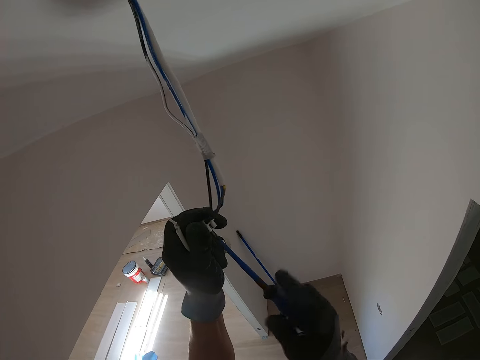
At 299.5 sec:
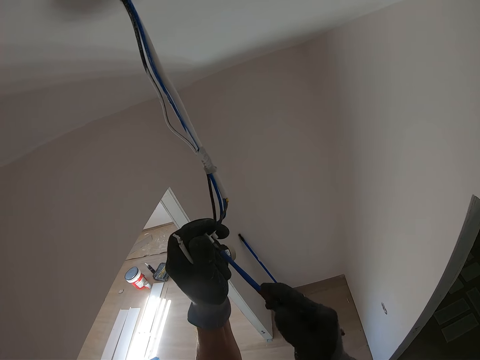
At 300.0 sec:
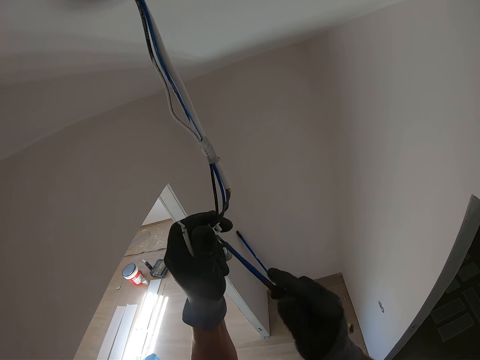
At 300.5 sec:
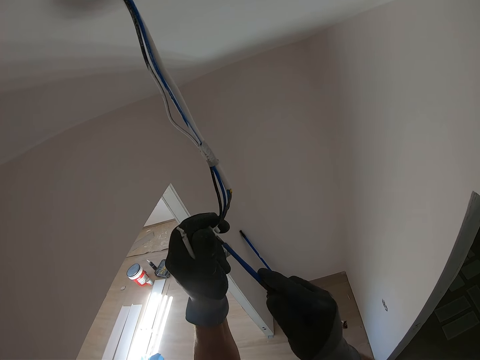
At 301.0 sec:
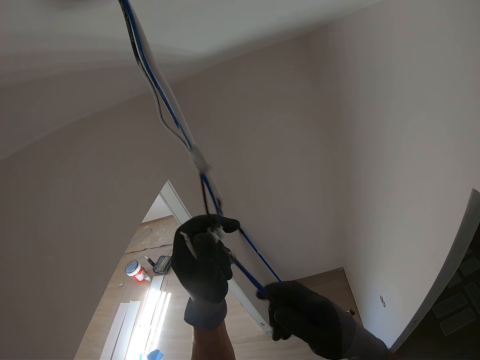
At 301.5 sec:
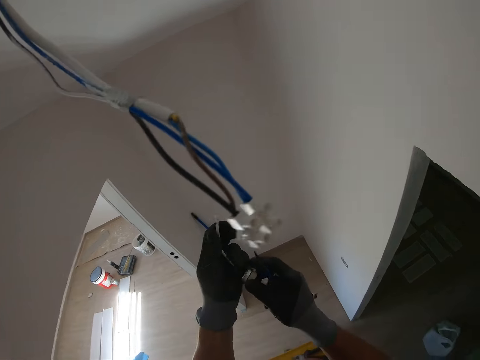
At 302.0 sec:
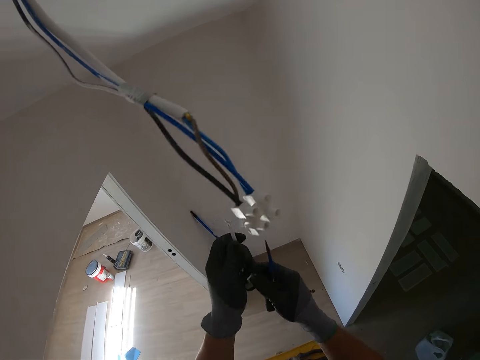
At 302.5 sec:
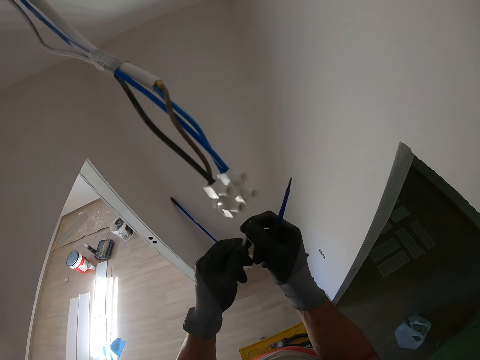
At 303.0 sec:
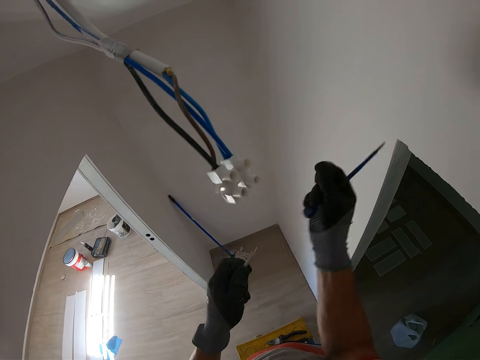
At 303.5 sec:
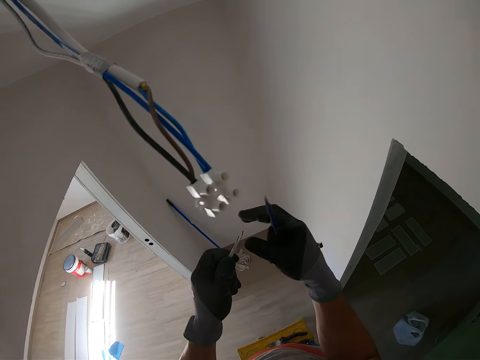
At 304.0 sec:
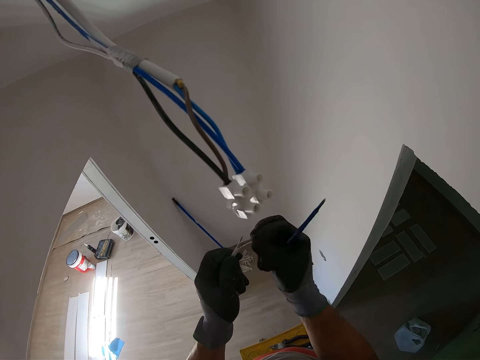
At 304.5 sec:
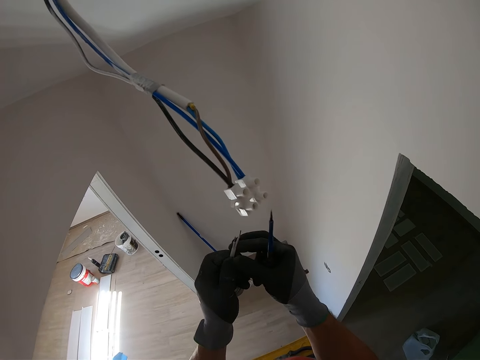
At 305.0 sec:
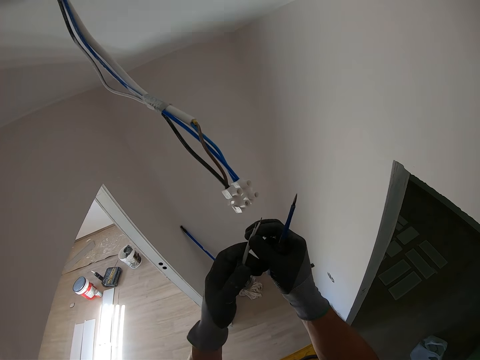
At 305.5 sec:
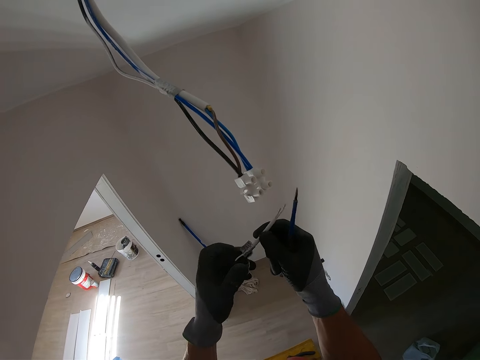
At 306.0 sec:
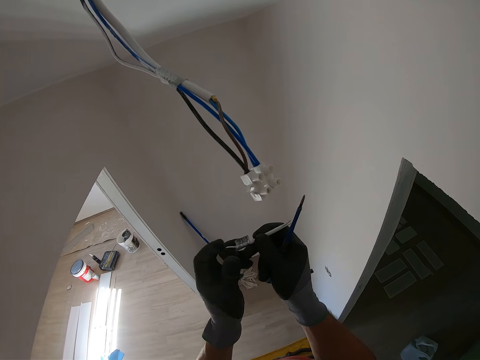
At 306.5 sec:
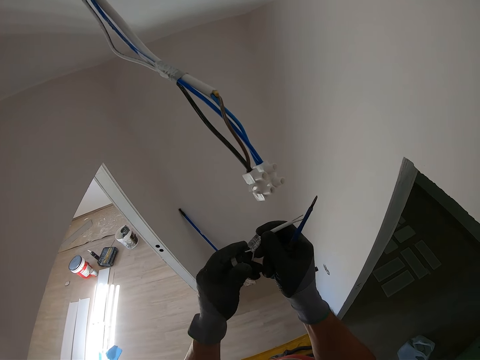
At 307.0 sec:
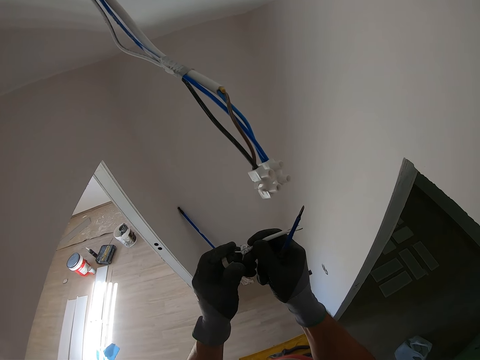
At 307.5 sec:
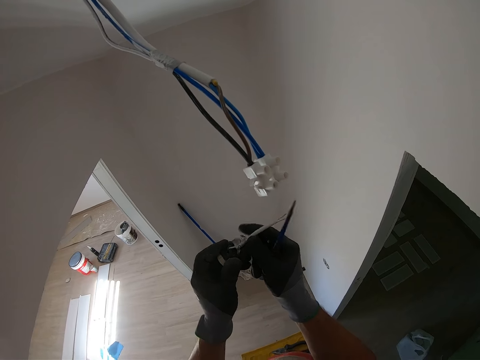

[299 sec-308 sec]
The camera wearer repairs a cable.

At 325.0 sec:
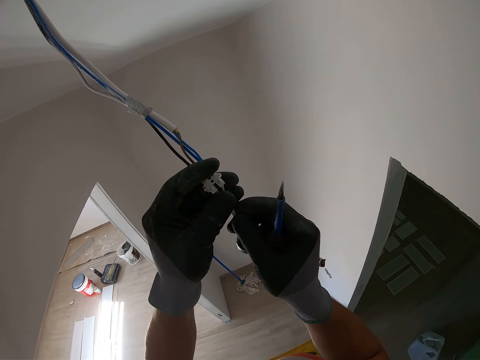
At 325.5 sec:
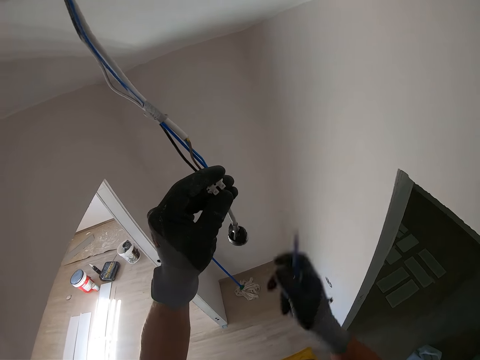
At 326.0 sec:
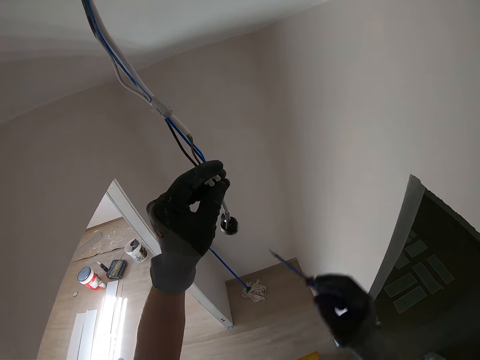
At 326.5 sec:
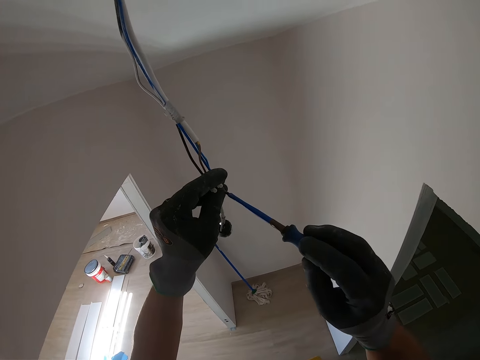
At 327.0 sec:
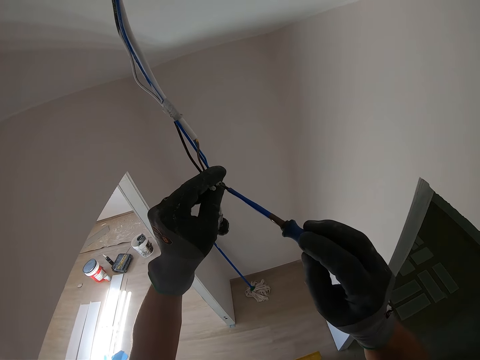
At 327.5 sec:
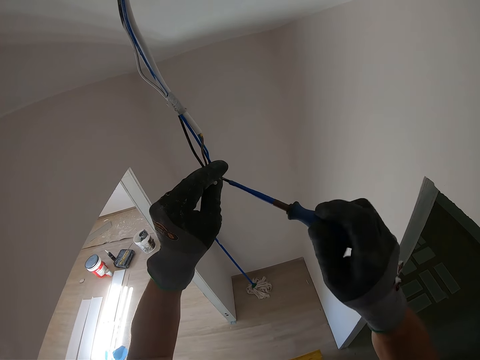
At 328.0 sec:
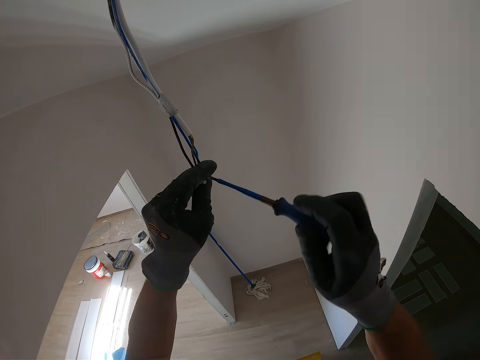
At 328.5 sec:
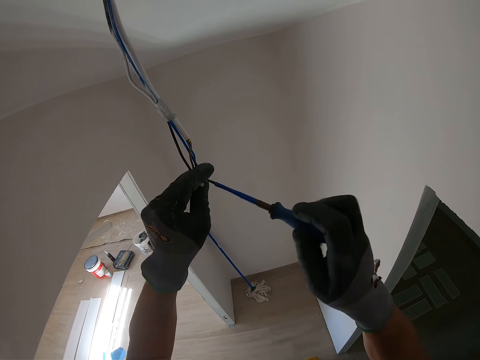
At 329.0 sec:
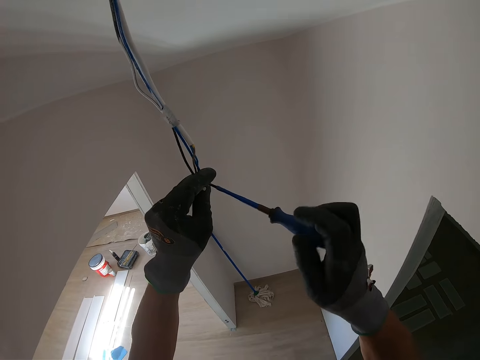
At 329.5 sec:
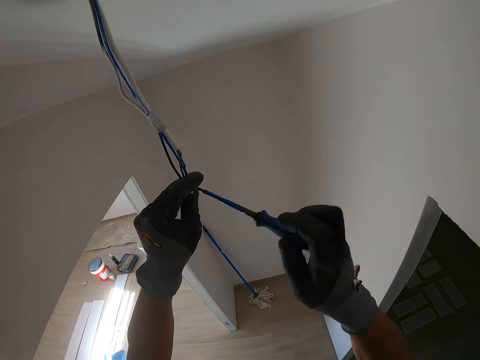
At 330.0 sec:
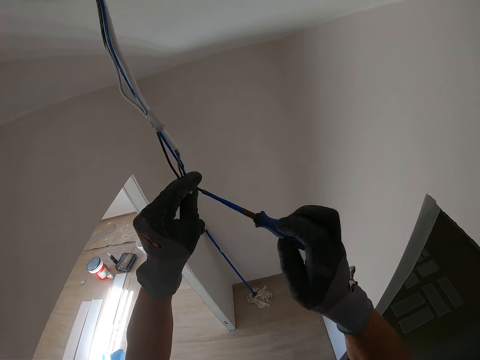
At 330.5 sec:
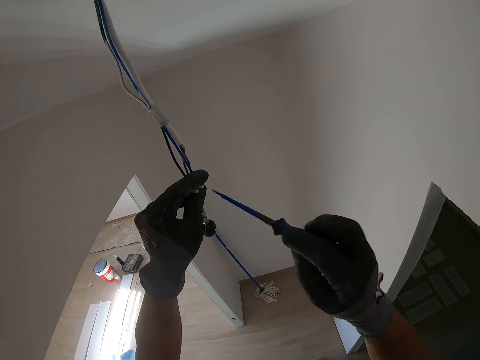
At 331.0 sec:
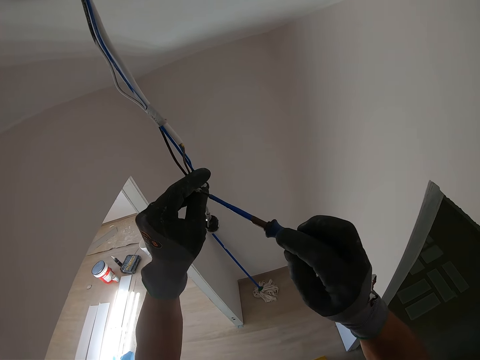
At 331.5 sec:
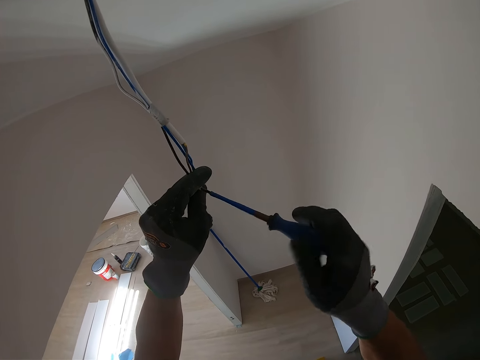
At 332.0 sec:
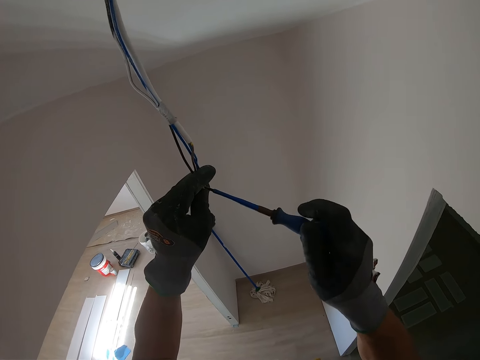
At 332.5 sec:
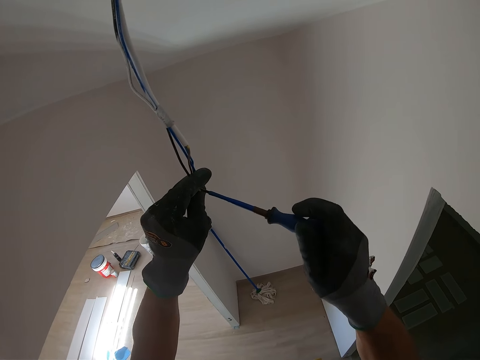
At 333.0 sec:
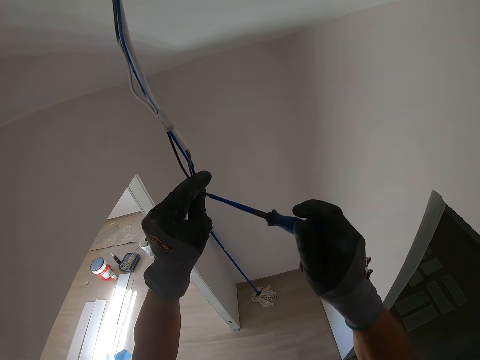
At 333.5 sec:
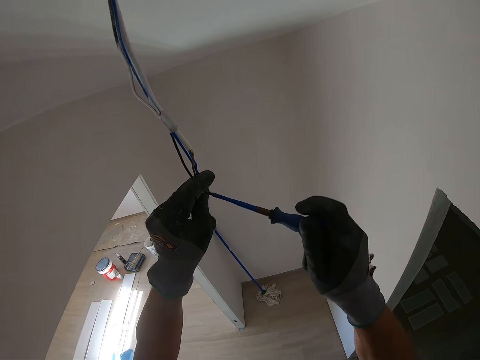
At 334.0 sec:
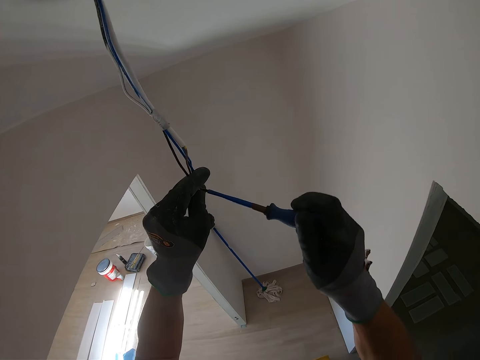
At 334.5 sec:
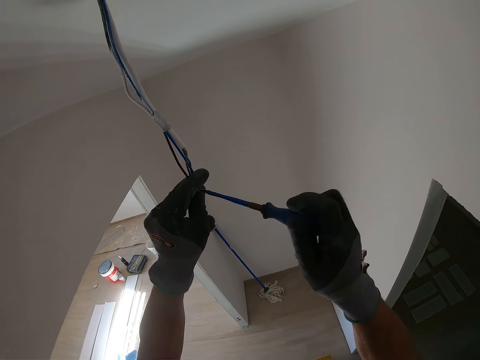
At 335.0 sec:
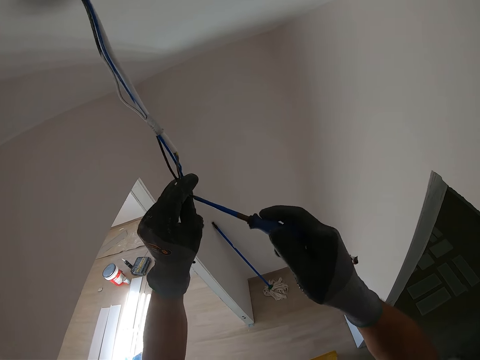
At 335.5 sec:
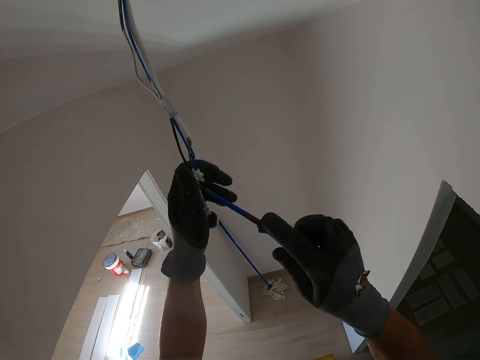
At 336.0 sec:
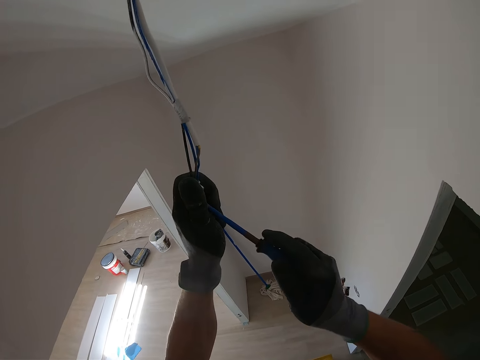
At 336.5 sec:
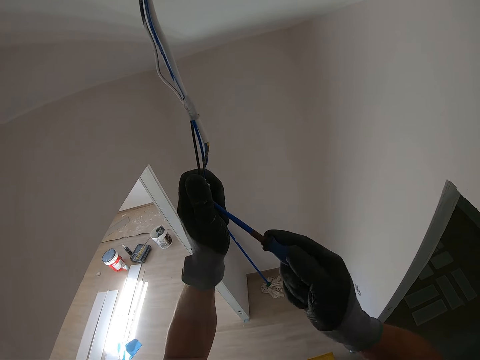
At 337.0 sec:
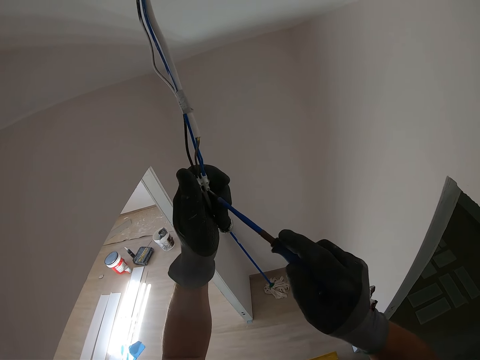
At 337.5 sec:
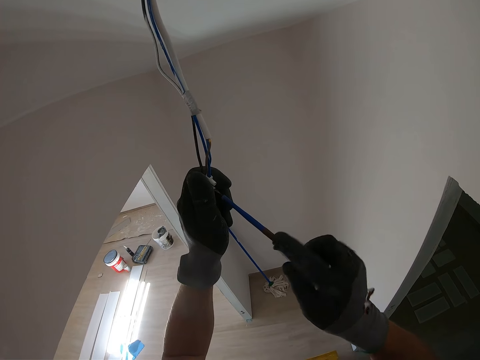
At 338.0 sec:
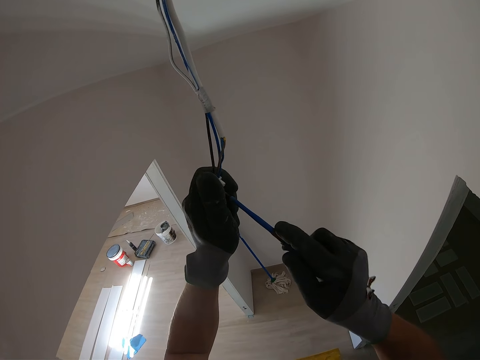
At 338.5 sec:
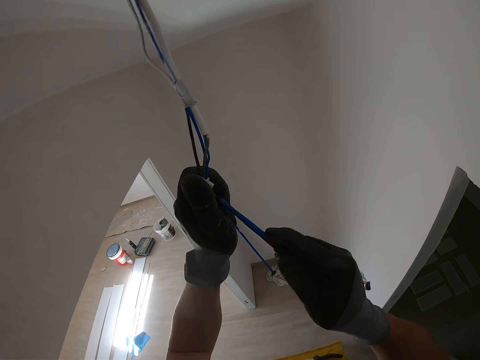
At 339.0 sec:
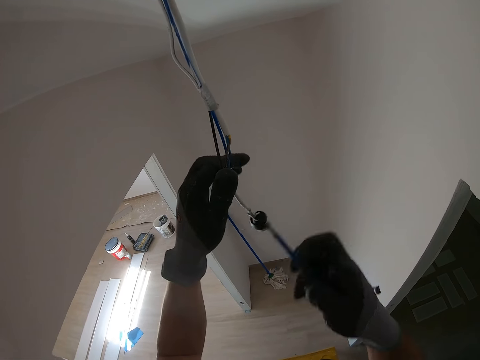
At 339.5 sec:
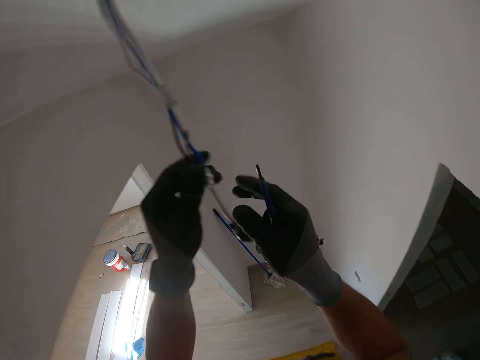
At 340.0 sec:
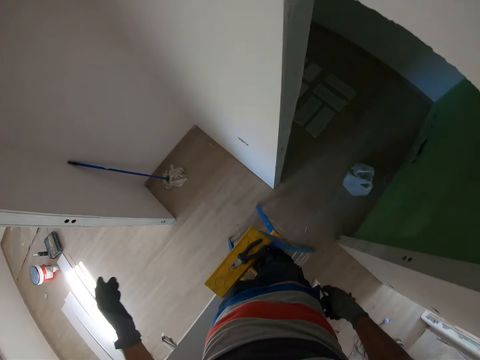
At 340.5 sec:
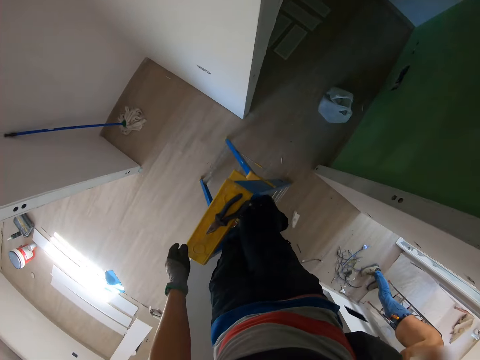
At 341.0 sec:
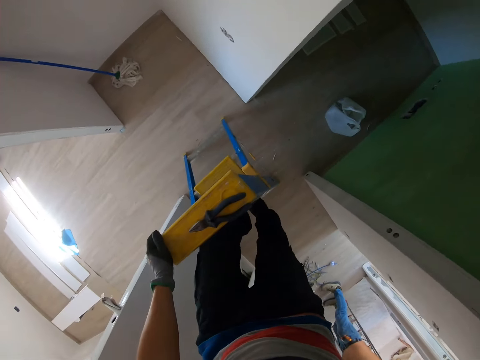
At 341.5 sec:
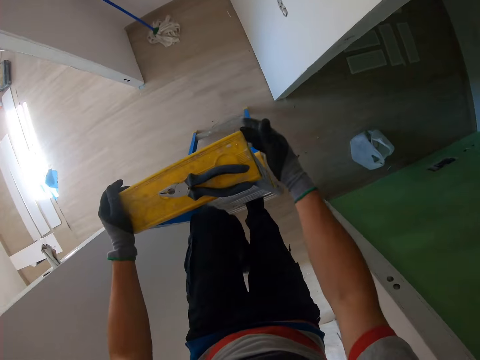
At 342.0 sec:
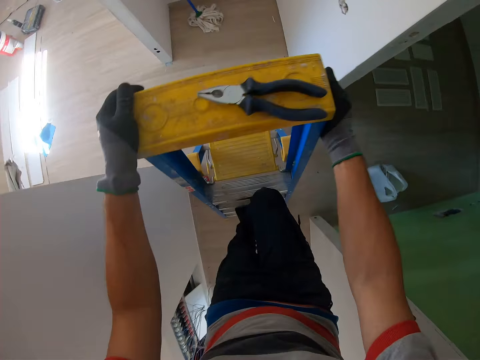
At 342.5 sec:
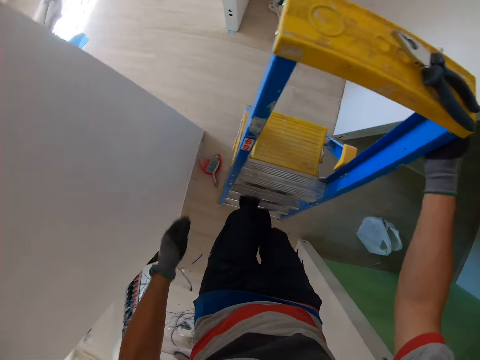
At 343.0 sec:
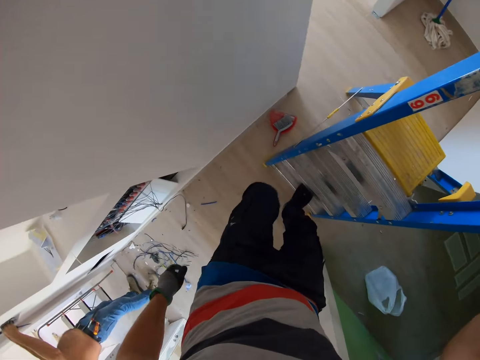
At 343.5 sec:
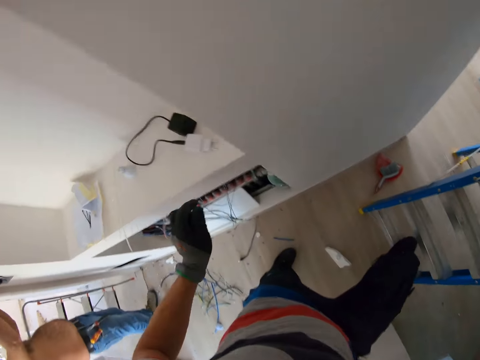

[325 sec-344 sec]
The camera wearer fastens the screw with the screwdriver. They fix a cable with the screwdriver. They descend from the ladder.
